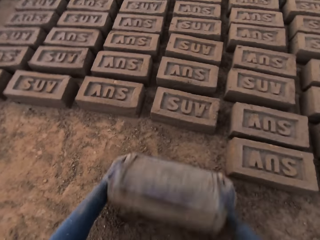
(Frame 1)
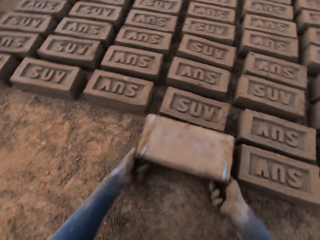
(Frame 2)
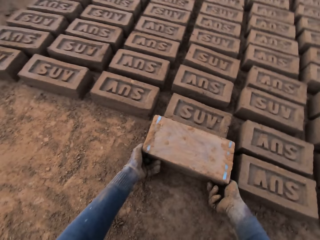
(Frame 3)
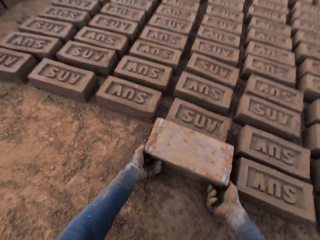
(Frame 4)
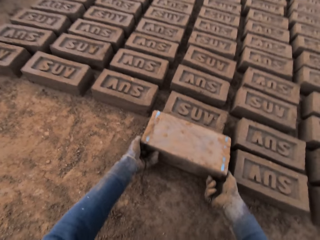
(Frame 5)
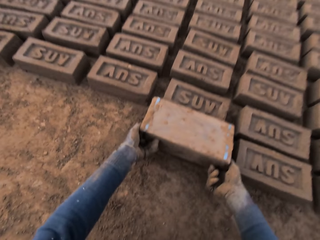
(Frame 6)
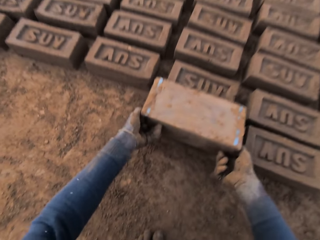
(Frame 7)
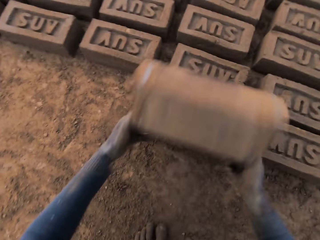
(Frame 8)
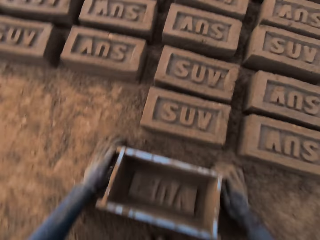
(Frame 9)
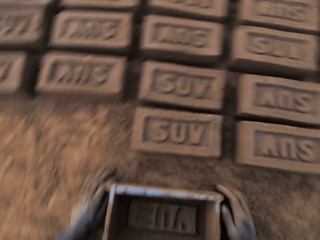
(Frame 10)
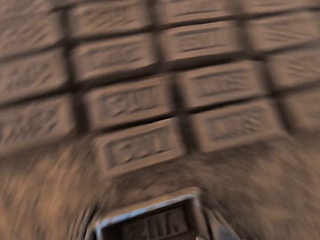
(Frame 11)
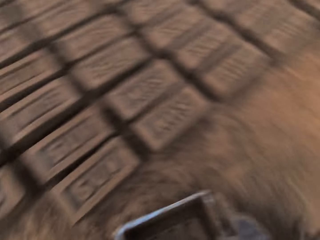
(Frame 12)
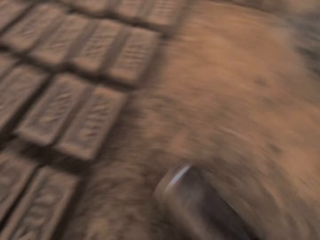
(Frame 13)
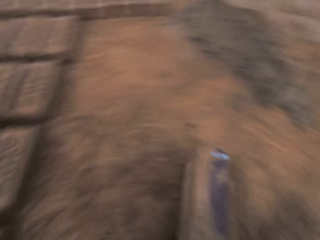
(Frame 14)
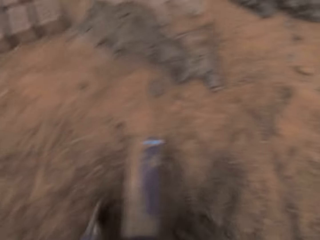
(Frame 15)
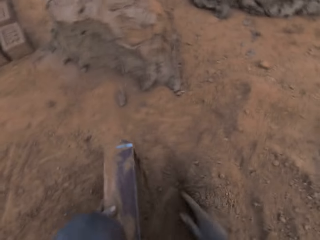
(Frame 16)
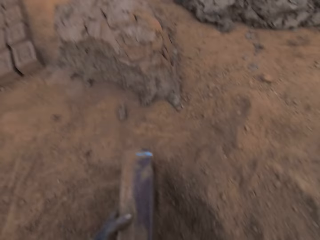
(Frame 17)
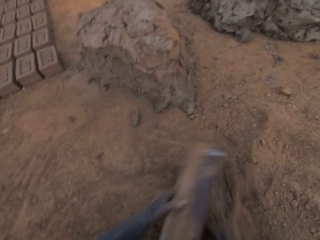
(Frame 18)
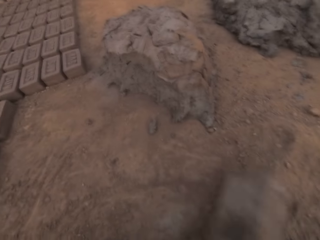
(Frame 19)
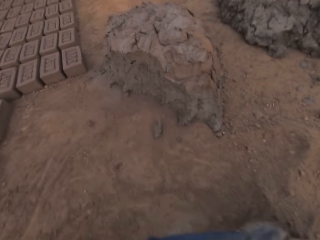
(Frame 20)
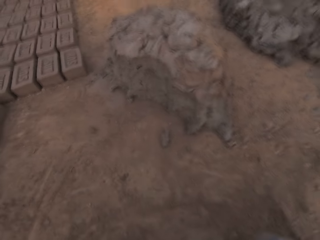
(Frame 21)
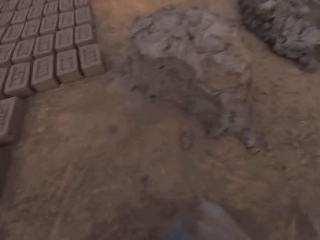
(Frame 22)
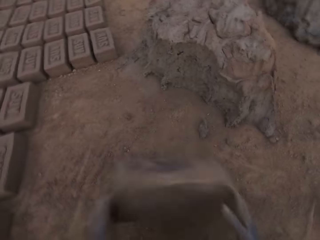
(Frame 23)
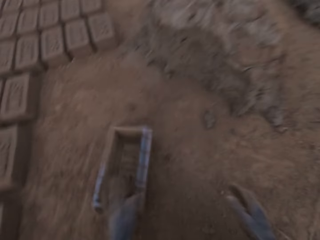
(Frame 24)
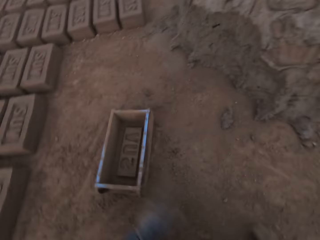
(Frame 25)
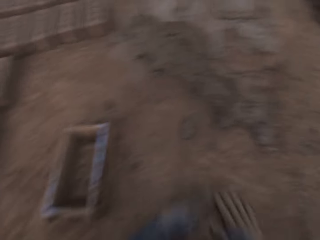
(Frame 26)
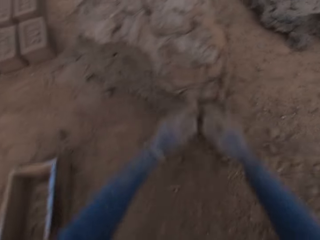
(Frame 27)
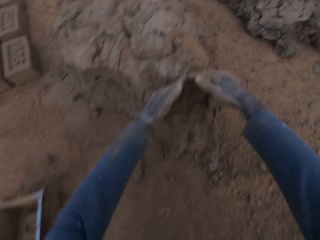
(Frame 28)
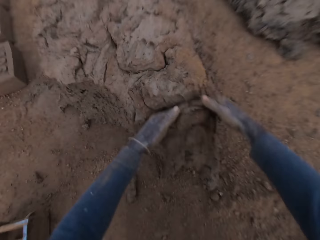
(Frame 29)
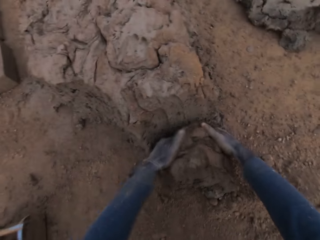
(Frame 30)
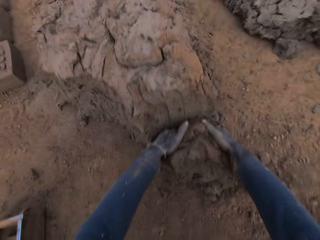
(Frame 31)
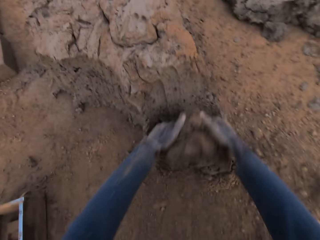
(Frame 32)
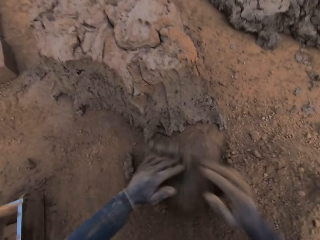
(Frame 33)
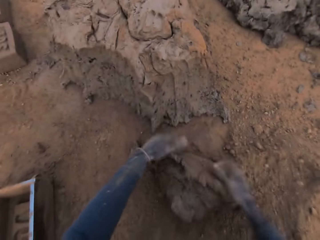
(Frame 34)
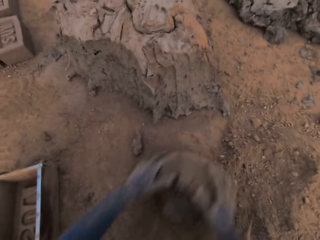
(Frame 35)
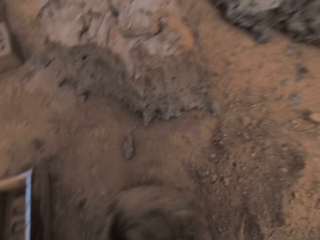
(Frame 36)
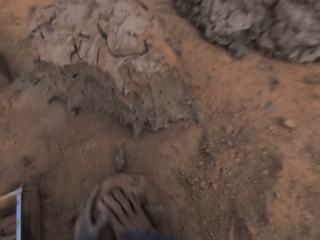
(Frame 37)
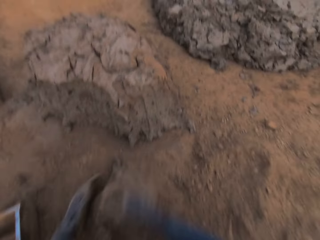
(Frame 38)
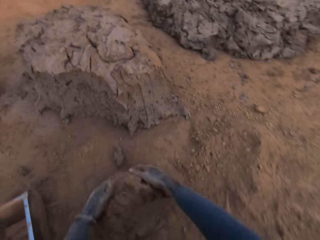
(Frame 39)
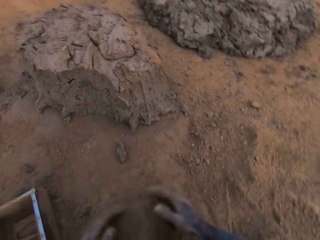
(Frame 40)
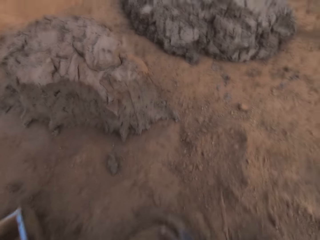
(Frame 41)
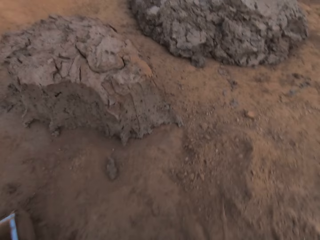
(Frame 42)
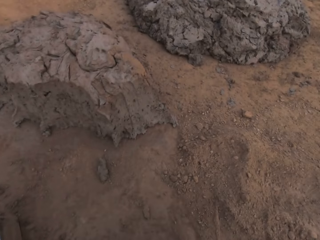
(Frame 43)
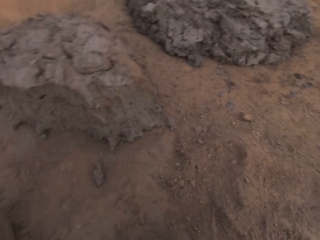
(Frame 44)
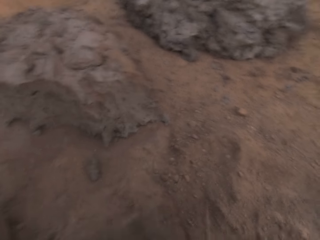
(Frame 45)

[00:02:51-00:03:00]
The camera wearer puts the brick mold on the ground. He flips the brick mold upside down. He removes the brick mold from the brick. He puts the brick mold on the ground. He moves with the brick mold in his hand towards the heap of mortar. He cleans the brick mold with sand. He puts the soil in the brick mold. He puts the brick mold on the ground. He slides his hands on the ground. He cuts out a piece of mortar from the heap of mortar with his hands. He molds the mortar with his hands on the ground.

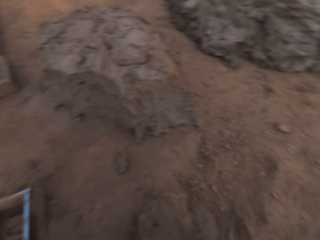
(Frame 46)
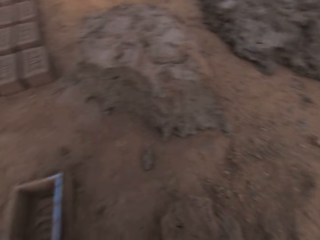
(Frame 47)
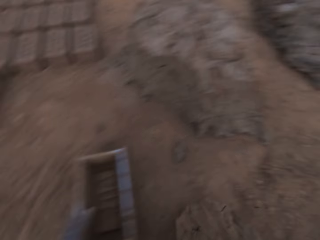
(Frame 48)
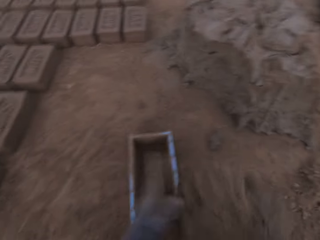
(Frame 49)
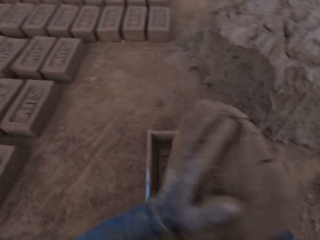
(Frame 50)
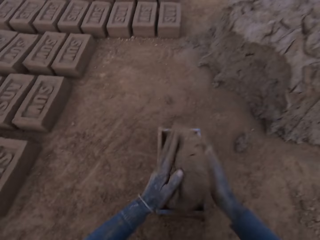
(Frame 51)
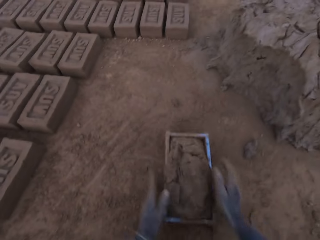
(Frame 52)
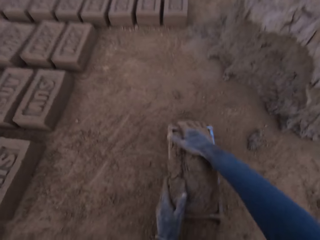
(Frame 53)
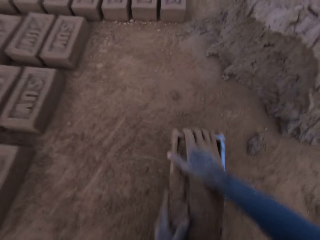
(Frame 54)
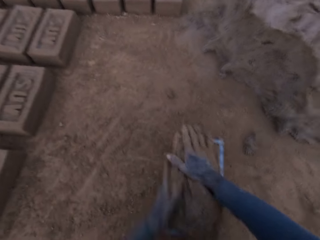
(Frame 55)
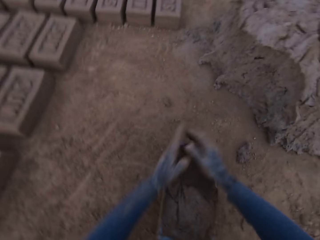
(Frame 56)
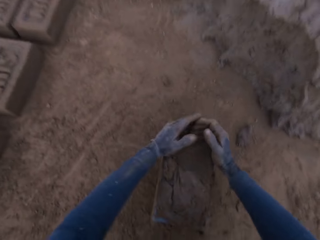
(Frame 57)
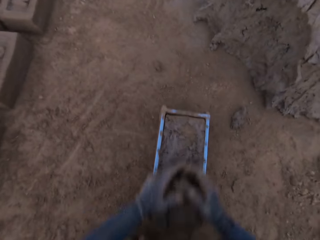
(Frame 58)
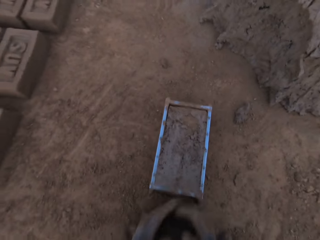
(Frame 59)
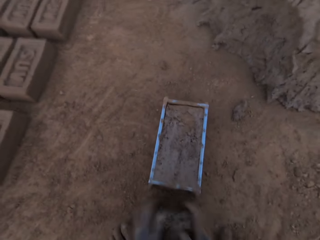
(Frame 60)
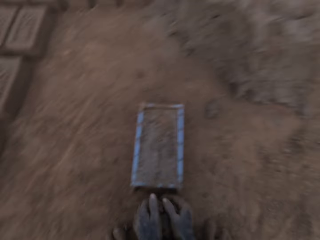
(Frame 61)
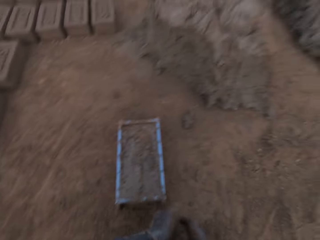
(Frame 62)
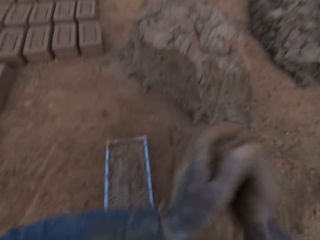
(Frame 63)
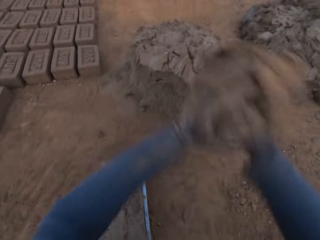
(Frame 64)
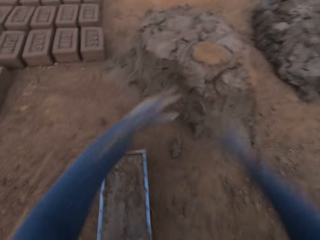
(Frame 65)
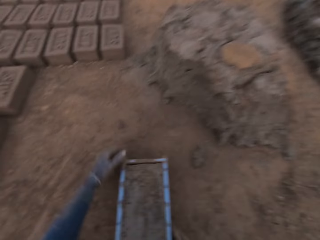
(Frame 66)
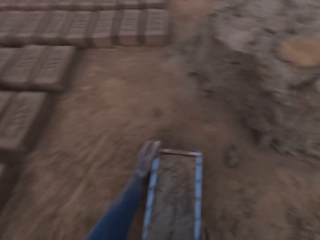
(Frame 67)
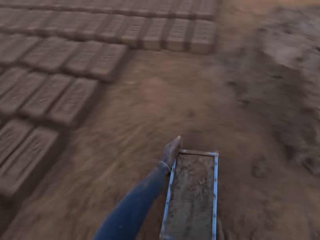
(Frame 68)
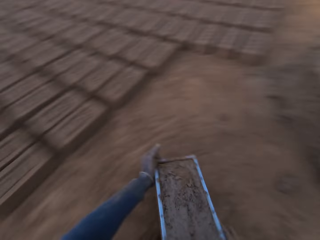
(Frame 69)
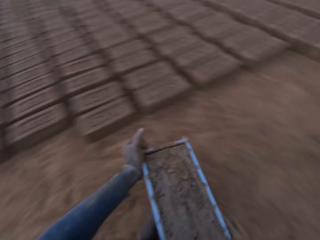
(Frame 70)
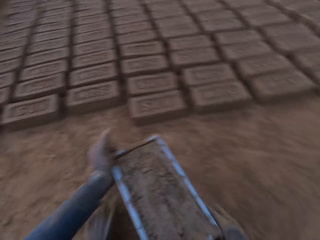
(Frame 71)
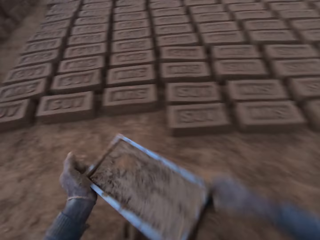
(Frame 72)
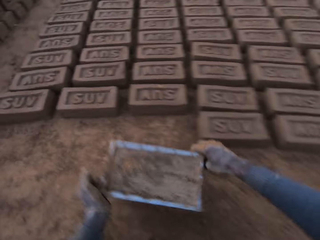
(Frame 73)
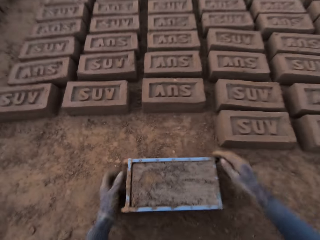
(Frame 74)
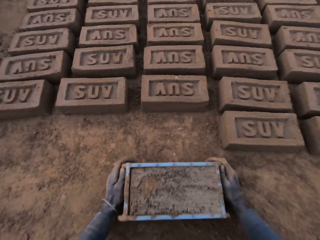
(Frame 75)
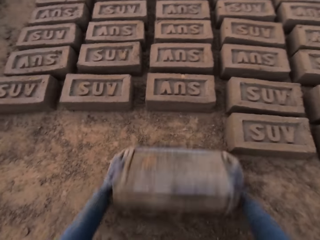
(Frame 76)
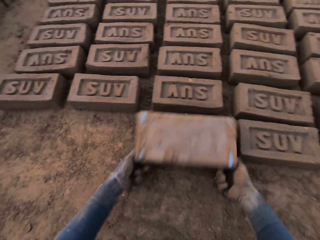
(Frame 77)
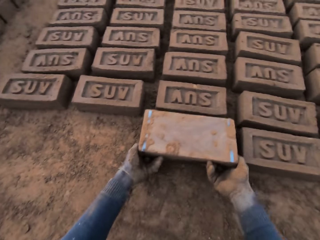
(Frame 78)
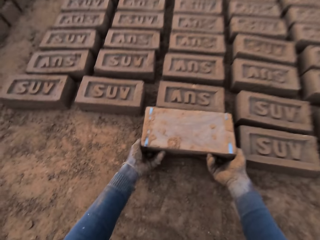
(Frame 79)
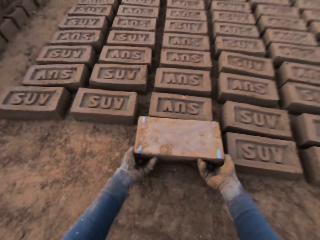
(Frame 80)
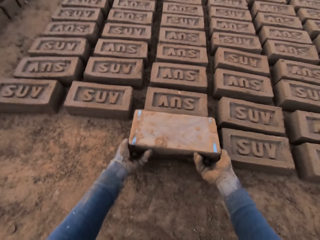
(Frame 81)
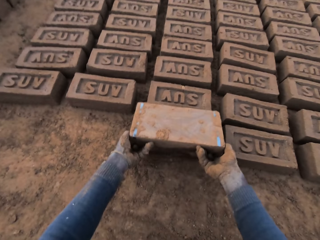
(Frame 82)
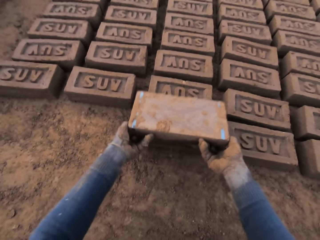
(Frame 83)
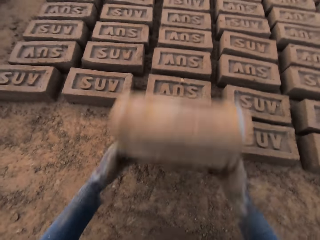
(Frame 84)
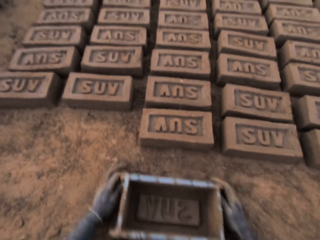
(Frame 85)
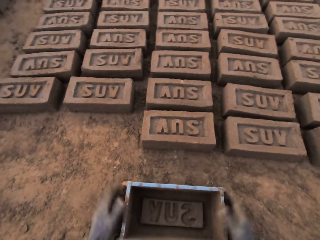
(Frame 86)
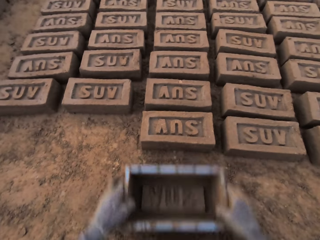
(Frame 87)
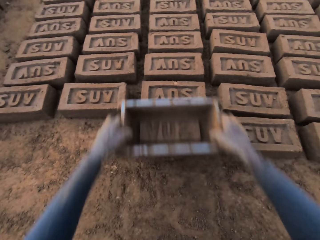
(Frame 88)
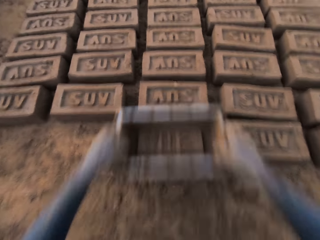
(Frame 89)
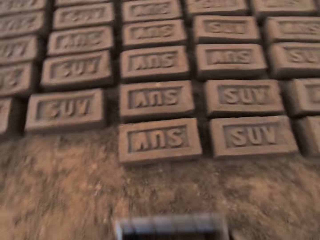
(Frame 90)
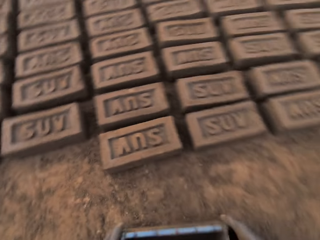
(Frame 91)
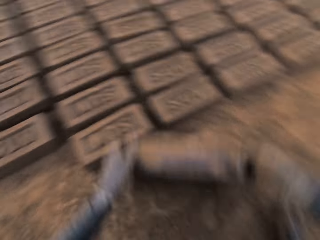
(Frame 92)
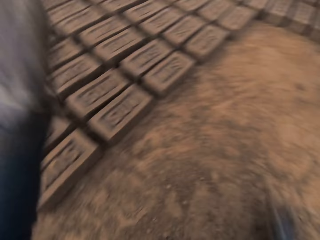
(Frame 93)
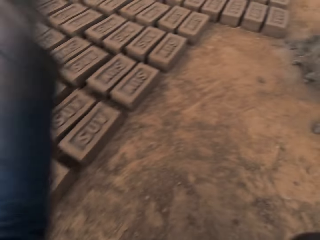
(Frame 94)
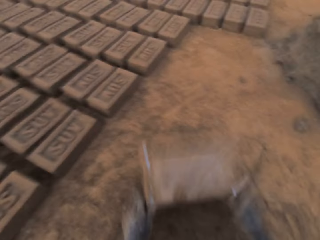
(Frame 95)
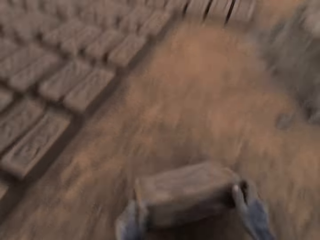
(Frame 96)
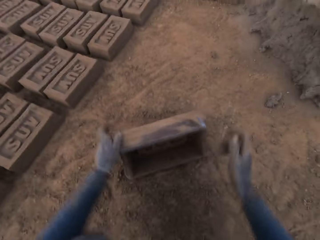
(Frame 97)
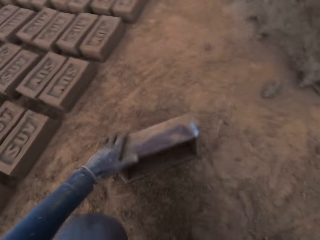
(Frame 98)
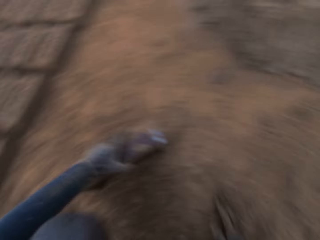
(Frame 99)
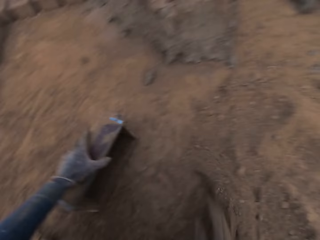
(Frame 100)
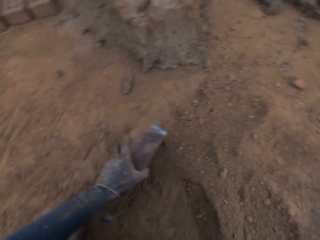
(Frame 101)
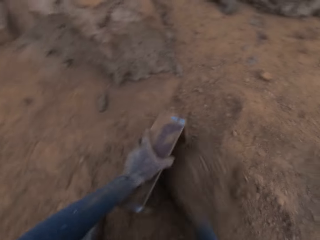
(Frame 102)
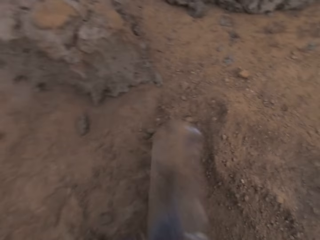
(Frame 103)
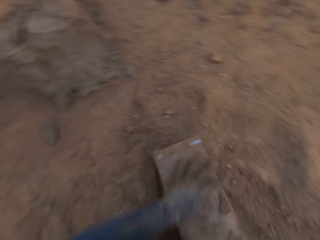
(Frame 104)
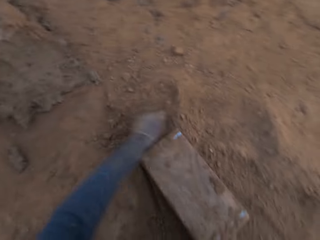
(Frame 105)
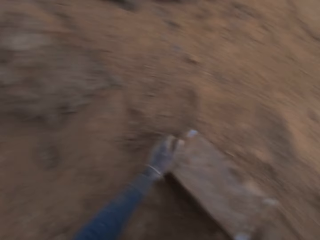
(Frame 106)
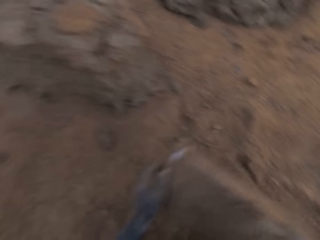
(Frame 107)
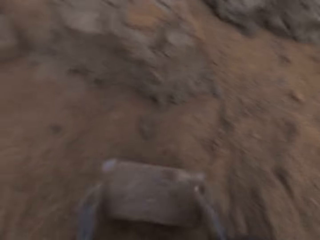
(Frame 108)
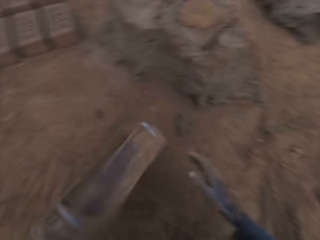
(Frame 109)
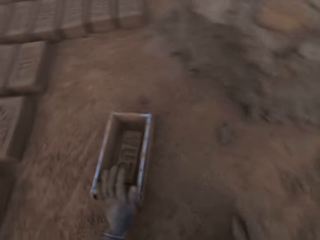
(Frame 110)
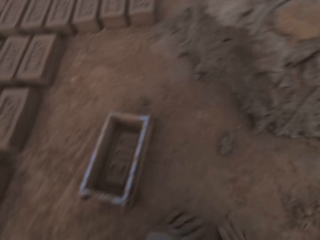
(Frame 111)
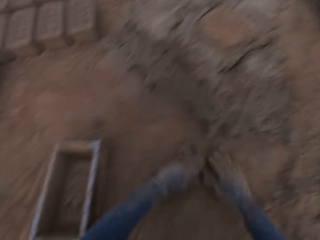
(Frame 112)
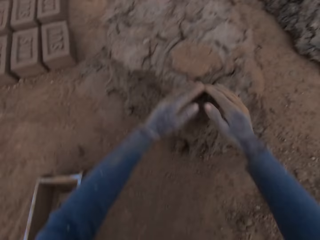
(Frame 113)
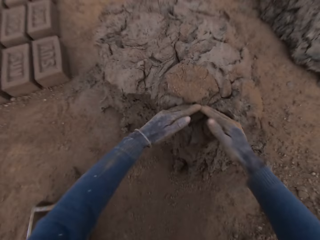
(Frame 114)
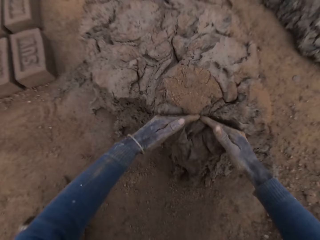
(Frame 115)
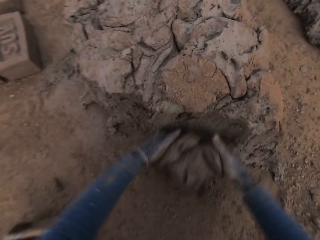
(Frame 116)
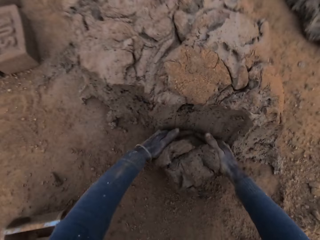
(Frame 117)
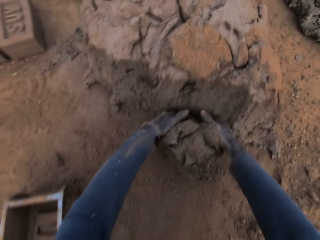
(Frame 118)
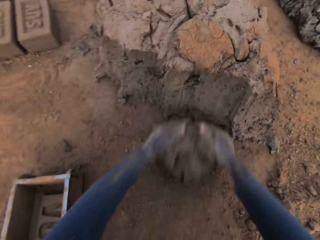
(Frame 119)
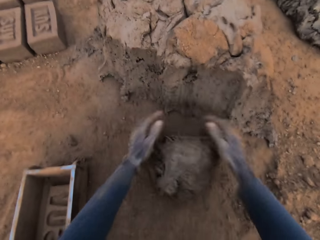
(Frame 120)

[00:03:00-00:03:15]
The camera wearer adjusts the brick mold with his left hand. He loads the brick mold with the mortar. He scrapes mortar on the brick mold with his hands. He drops the mortar in his hand on the heap of mortar. He moves the brick mold closer to the aligned bricks on the ground. He puts the brick mold on the ground. He flips the brick mold upside down. He removes the brick mold from the brick. He puts the brick mold on the ground. He touches a brick on the ground with the brick mold. He lifts the brick mold. He slams the brick mold on the ground. He moves with the brick mold in his hand towards the heap of mortar. He holds the brick mold. He puts the soil in the brick mold. He cleans the brick mold with sand. He holds the brick mold. He puts the brick mold on the ground. He slides his hands on the ground. He cuts out a piece of mortar from the heap of mortar with his hands.
